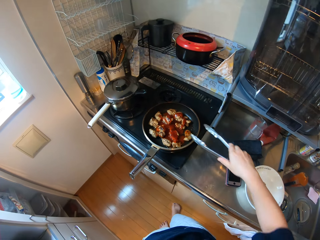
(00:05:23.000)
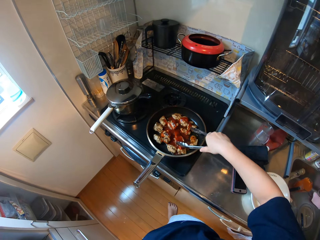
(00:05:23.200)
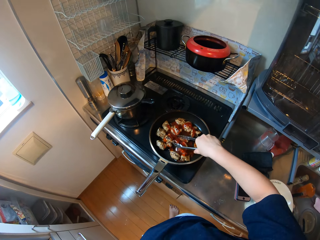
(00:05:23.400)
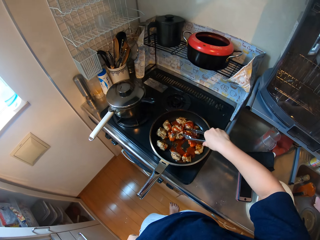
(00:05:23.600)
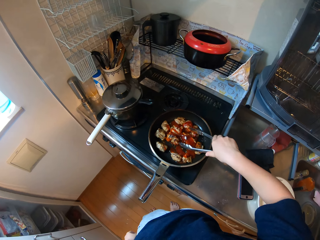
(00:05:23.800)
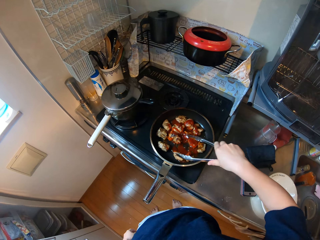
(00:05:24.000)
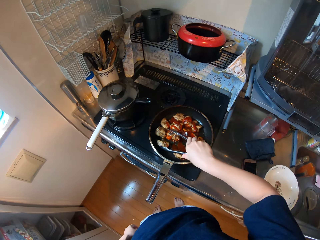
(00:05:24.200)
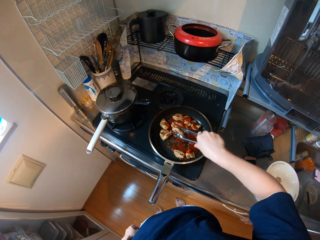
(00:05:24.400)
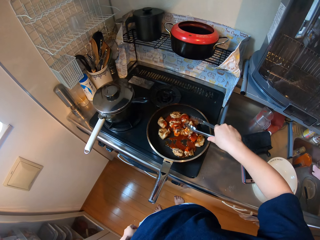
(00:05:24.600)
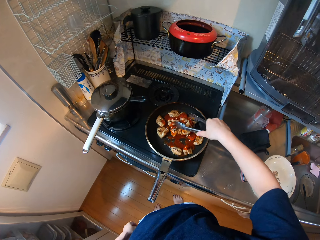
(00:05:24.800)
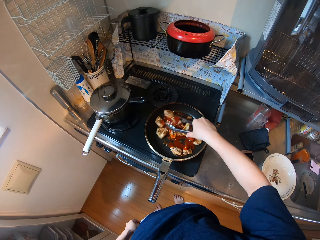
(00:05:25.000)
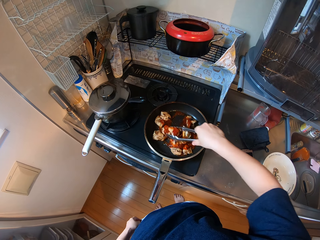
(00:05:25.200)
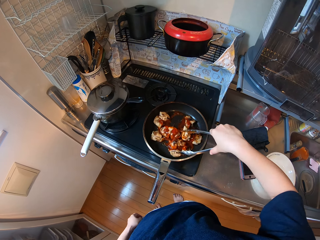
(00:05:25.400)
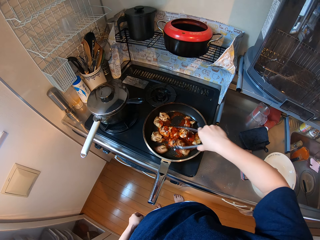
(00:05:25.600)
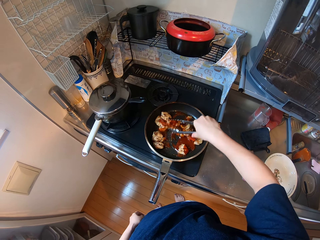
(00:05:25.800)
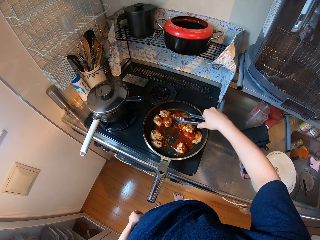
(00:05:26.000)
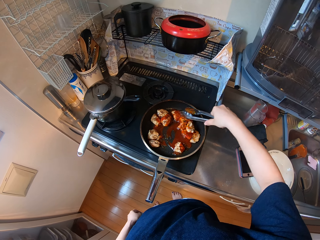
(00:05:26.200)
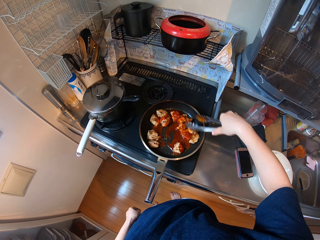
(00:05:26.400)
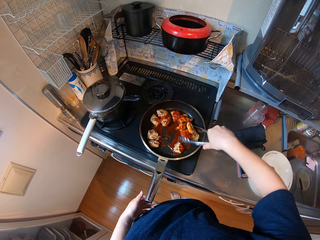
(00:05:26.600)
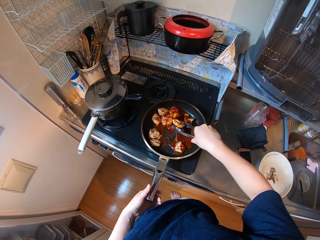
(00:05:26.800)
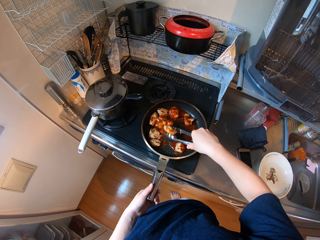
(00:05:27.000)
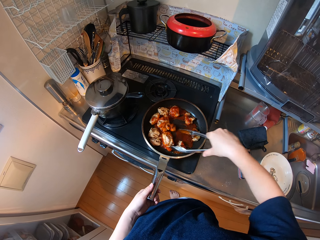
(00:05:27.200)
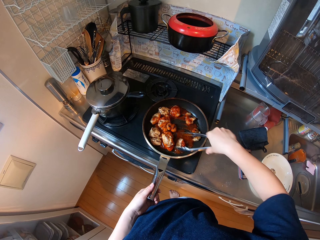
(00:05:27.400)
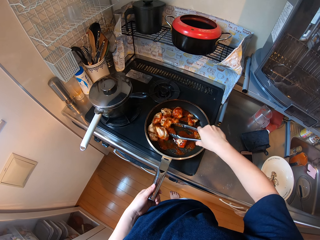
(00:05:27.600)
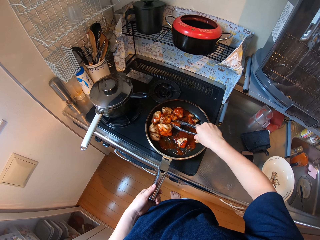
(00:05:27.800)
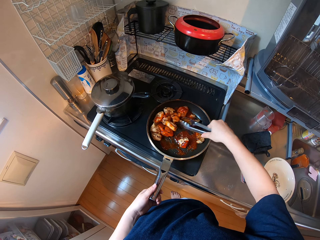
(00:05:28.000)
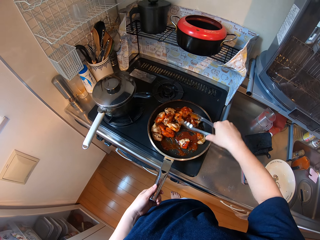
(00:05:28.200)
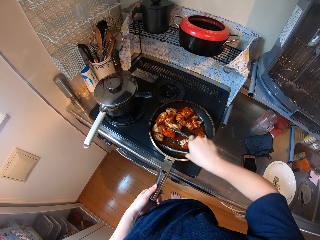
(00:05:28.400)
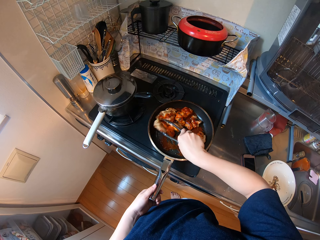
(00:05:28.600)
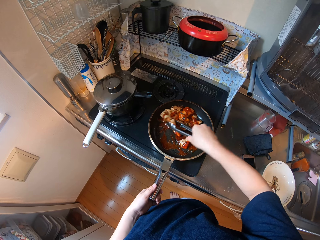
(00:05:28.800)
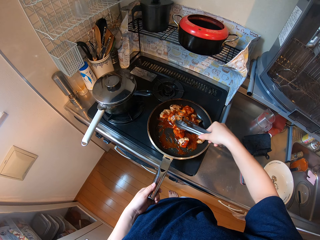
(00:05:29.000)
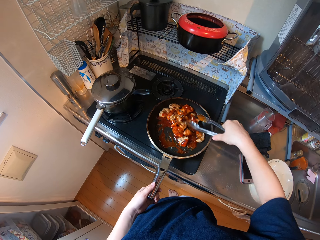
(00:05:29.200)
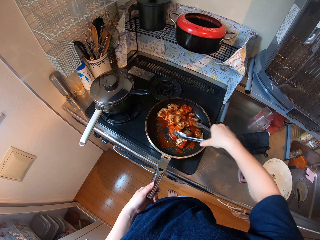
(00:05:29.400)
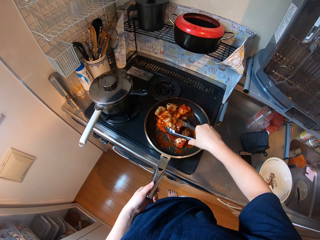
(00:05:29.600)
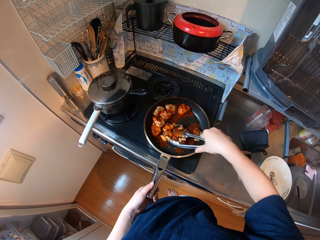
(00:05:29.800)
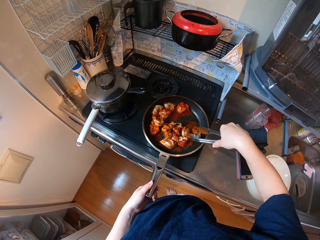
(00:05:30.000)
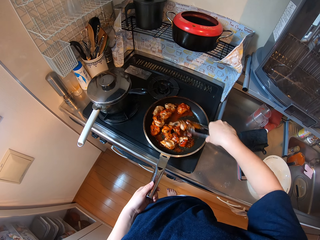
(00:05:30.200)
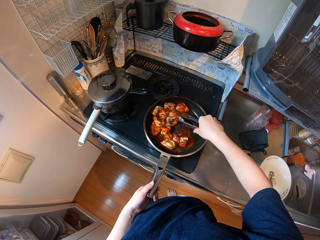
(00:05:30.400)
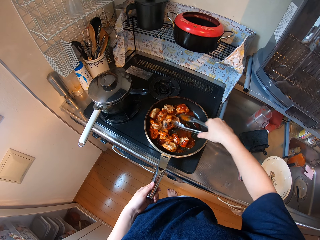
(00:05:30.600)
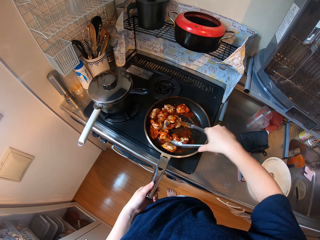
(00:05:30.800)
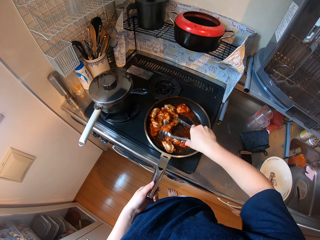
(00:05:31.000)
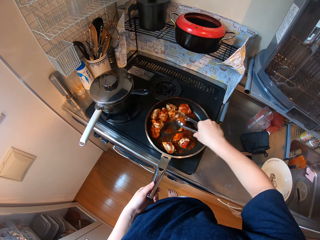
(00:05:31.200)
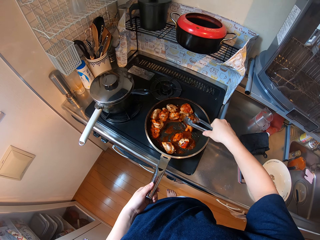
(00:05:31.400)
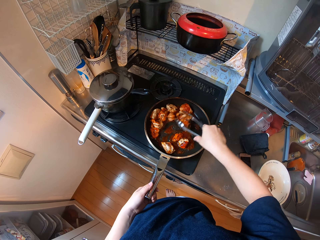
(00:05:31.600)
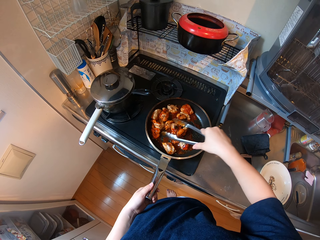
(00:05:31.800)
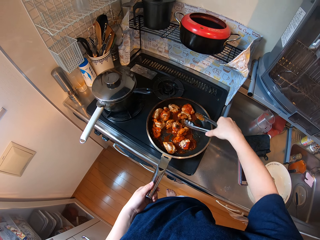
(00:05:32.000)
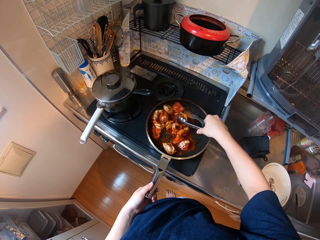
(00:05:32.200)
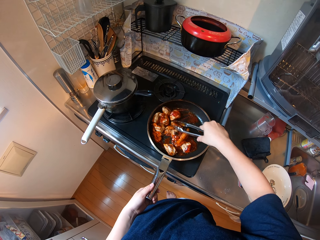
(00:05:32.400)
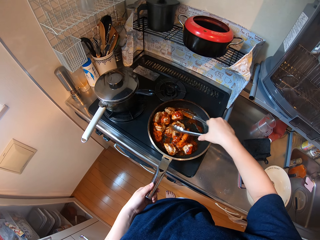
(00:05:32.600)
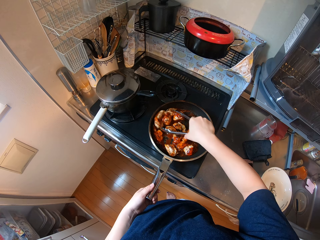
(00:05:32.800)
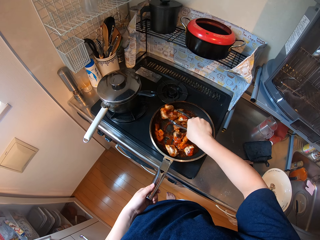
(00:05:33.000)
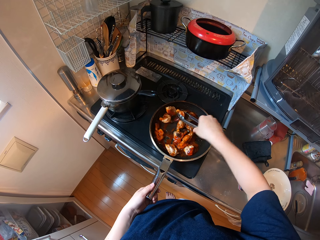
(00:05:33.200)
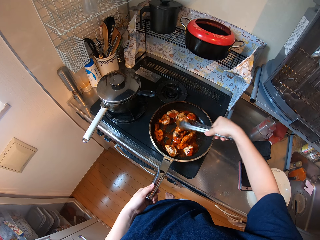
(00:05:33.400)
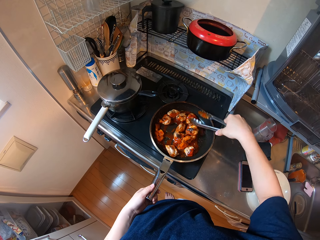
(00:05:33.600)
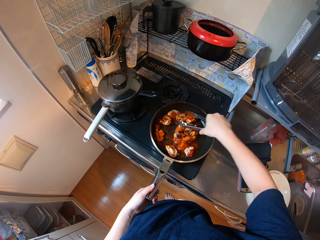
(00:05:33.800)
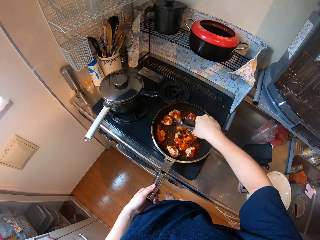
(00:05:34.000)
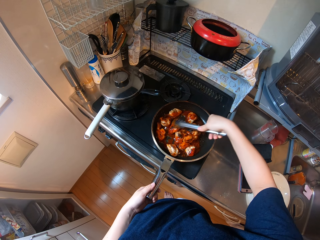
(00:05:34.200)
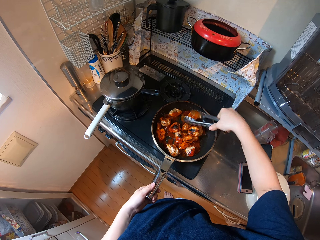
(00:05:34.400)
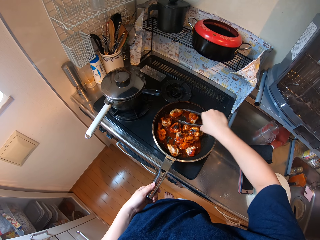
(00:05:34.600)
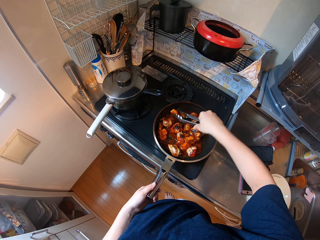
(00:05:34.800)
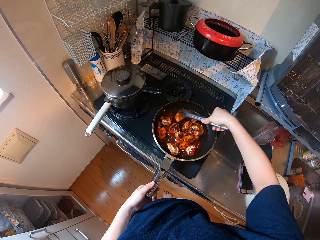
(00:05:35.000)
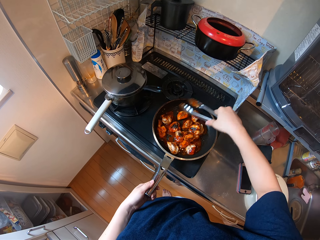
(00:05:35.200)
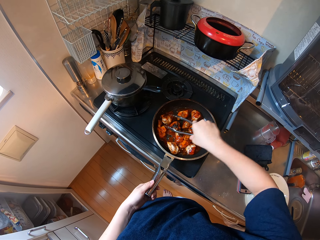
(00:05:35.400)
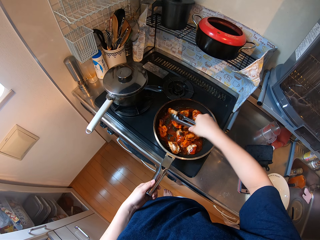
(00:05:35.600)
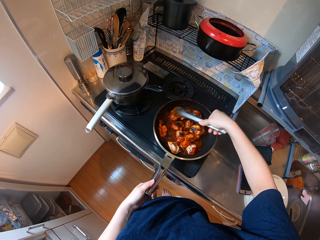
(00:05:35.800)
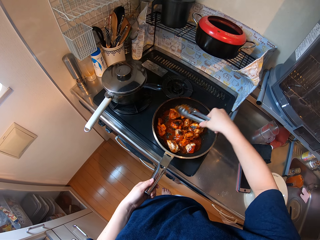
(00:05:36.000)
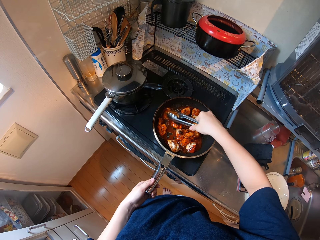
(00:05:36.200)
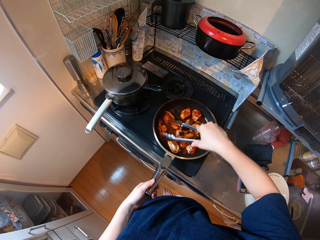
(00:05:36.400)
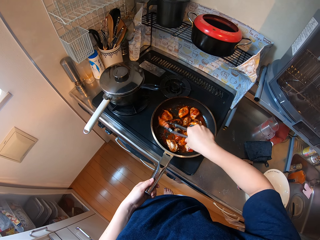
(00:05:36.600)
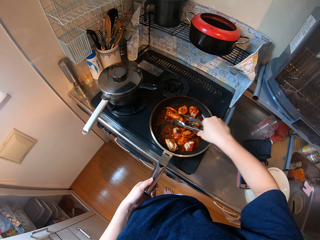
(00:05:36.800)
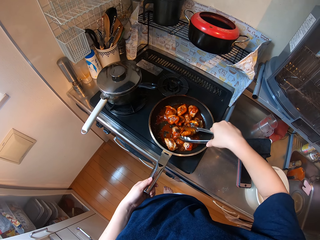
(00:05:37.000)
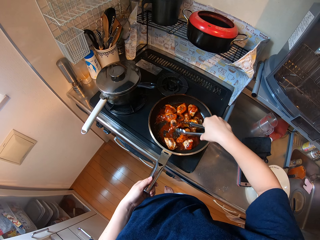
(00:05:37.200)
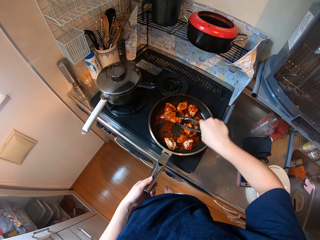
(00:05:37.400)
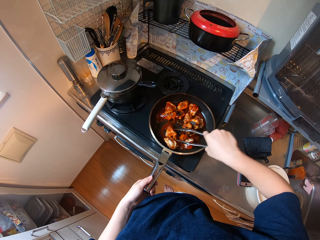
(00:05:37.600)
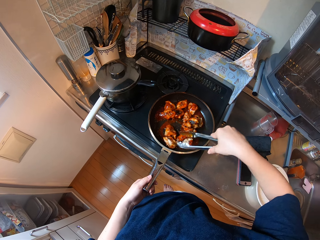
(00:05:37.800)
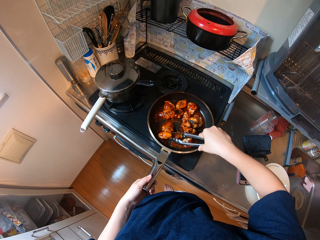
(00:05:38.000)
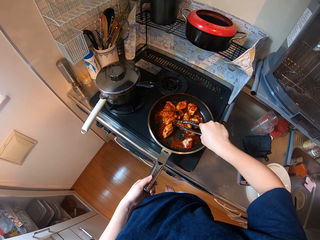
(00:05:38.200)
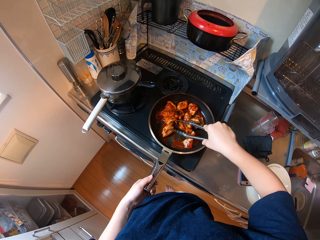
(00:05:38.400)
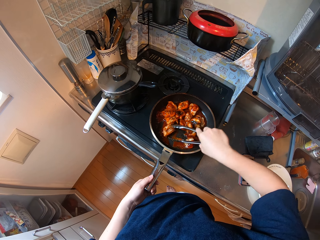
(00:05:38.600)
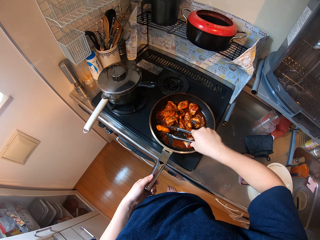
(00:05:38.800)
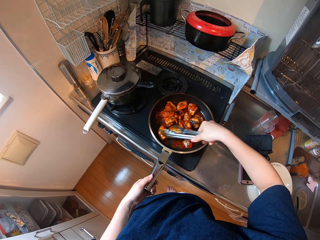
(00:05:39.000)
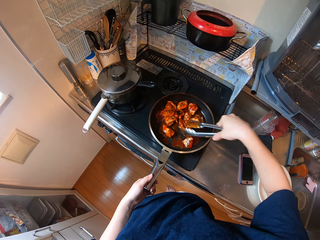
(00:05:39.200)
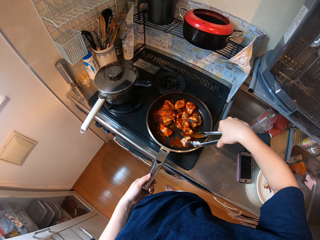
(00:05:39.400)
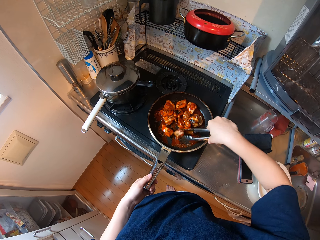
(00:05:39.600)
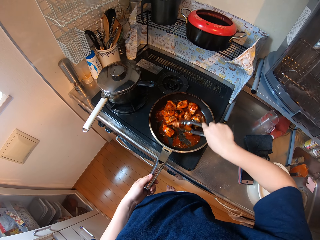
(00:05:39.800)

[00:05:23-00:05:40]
The camera wearer picks up the tongs. They stir the chicken with the tongs. They turn the pieces of meat.

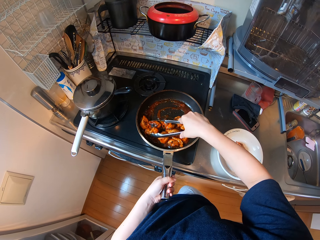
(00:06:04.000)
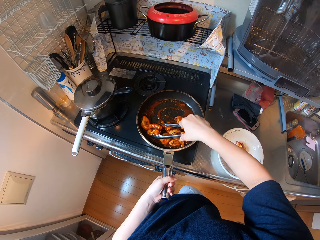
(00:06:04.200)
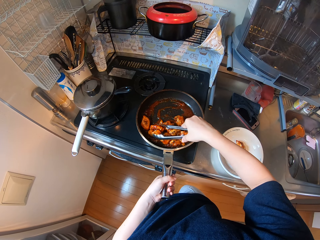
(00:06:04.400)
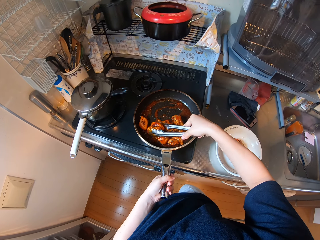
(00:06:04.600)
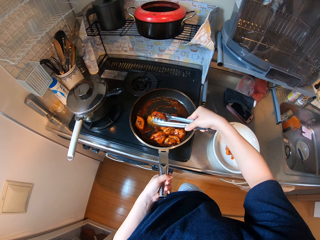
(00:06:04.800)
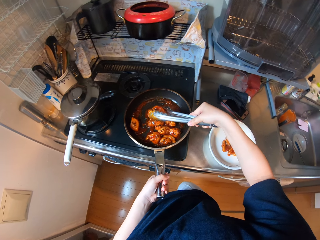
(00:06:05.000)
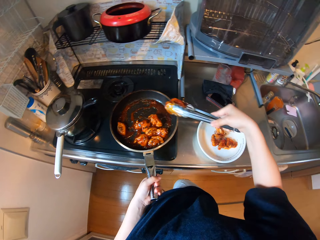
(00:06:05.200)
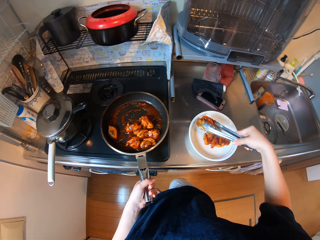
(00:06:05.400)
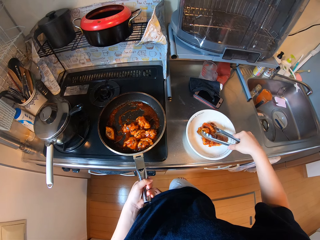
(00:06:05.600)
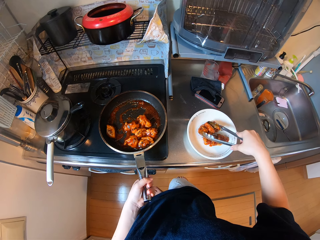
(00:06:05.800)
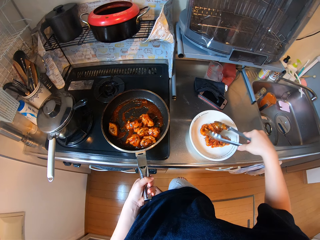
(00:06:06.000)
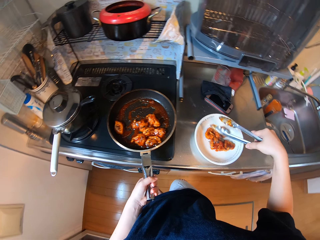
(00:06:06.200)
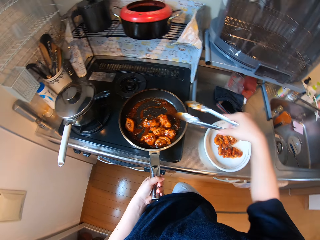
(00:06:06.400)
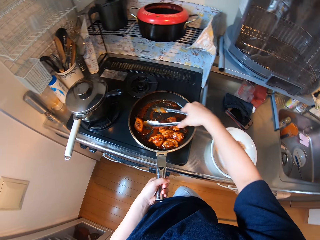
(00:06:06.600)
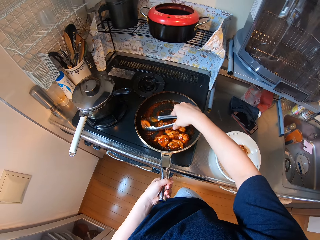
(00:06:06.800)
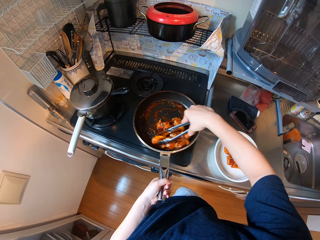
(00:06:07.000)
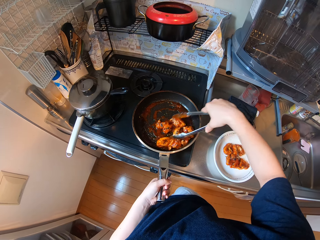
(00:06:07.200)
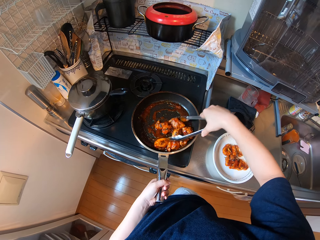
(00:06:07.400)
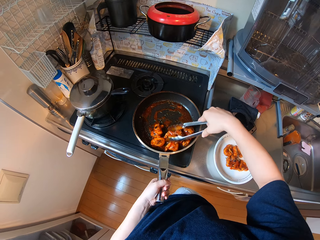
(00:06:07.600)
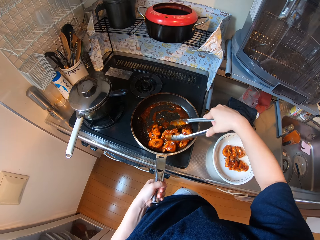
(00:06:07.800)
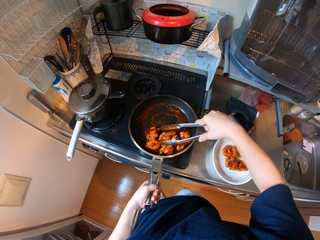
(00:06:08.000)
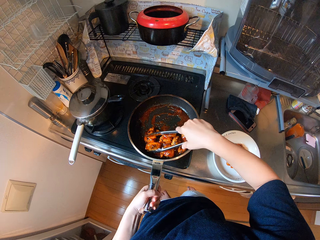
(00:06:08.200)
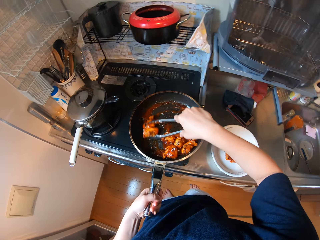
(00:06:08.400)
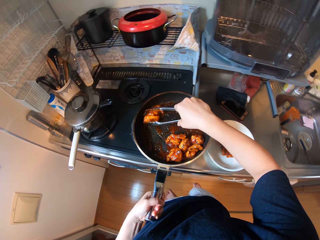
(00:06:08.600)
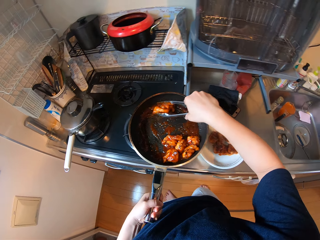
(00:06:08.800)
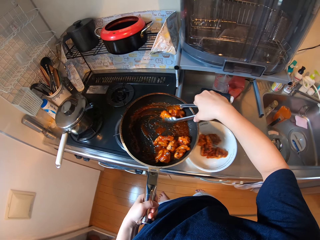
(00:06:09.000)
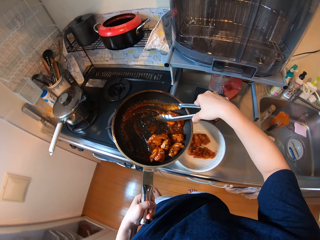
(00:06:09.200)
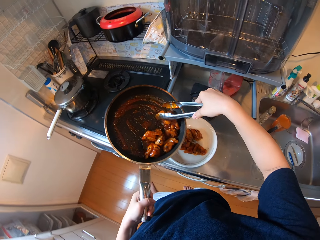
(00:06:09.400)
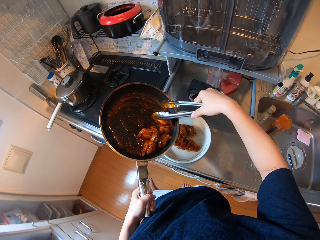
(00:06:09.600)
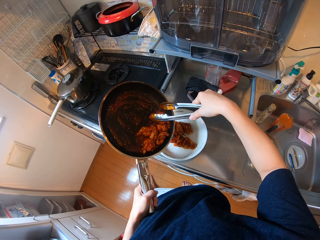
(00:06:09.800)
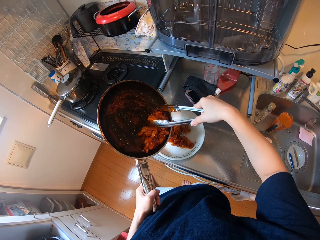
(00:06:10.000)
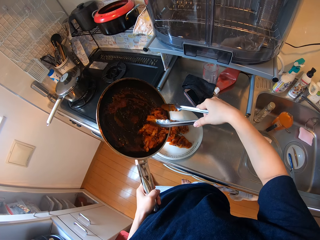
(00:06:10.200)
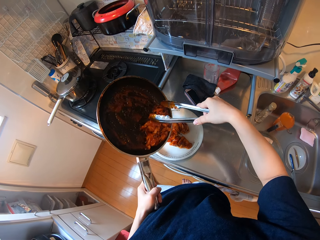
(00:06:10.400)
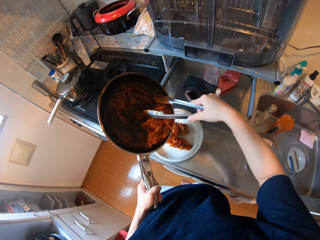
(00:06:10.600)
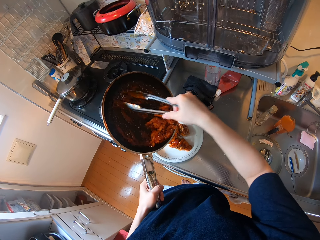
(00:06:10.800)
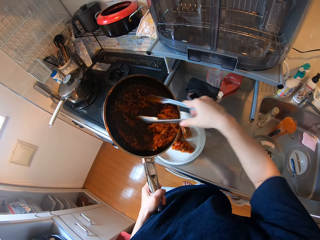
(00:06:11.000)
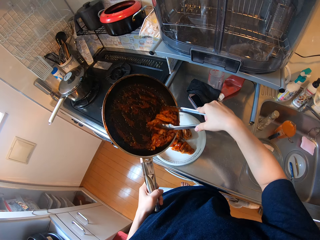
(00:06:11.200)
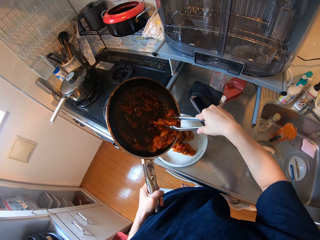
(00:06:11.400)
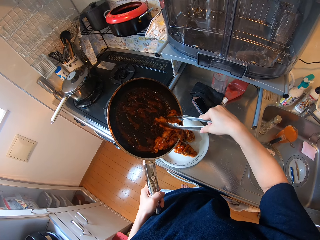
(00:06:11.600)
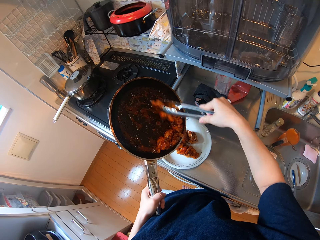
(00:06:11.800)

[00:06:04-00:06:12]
The camera wearer puts some on the dish. They collect the meat. They lift the pan.
